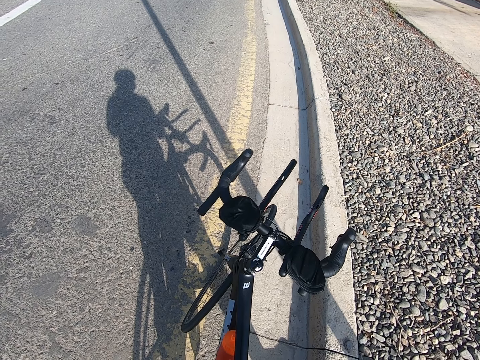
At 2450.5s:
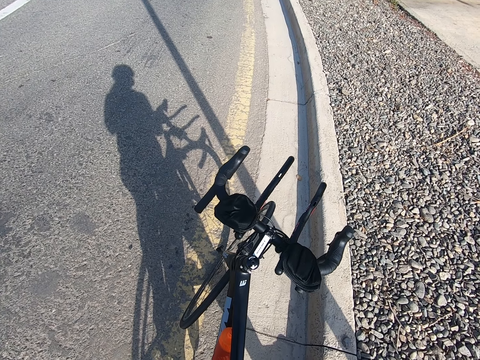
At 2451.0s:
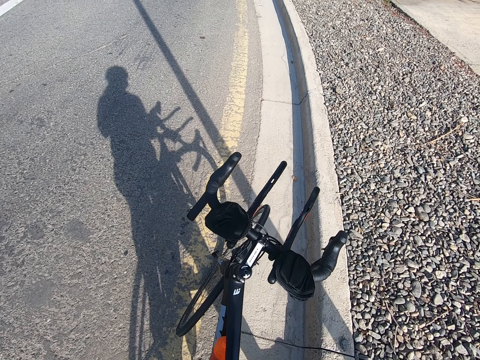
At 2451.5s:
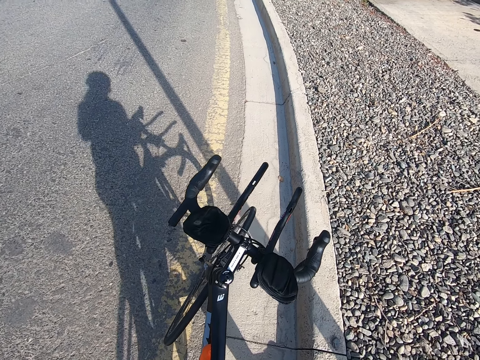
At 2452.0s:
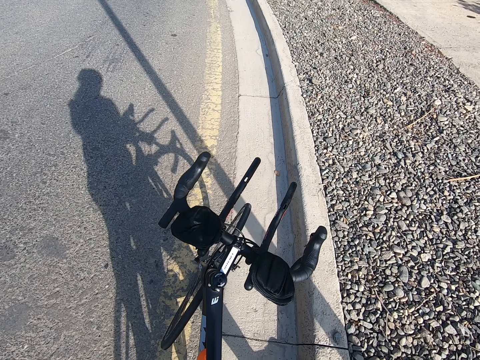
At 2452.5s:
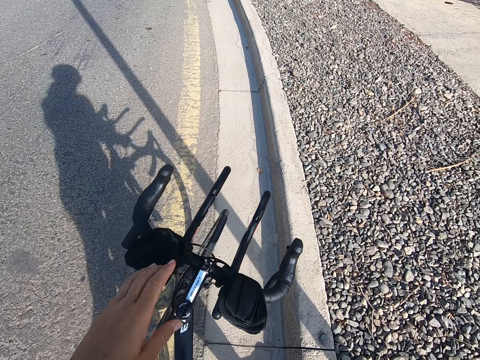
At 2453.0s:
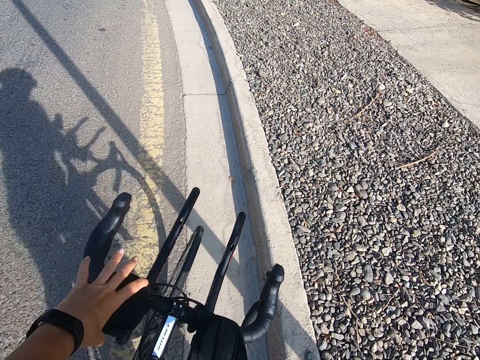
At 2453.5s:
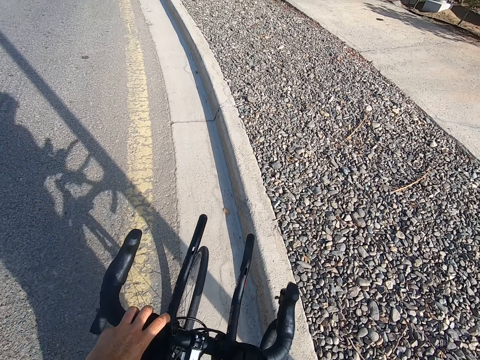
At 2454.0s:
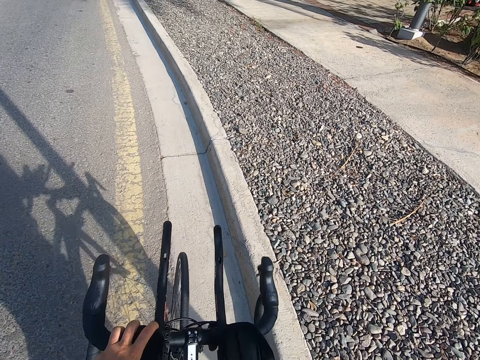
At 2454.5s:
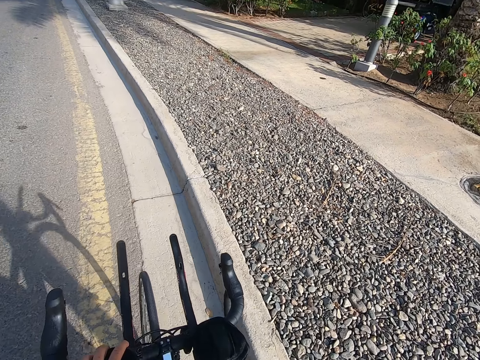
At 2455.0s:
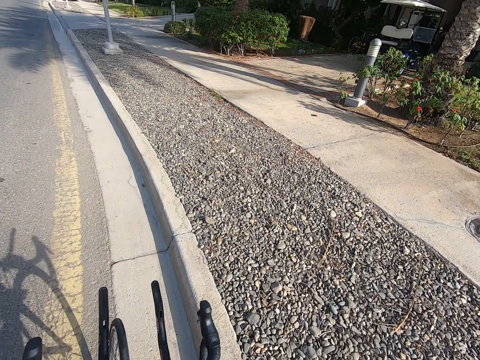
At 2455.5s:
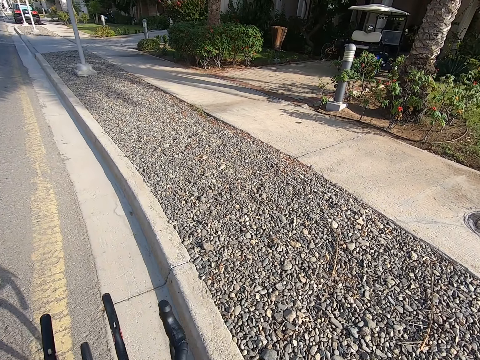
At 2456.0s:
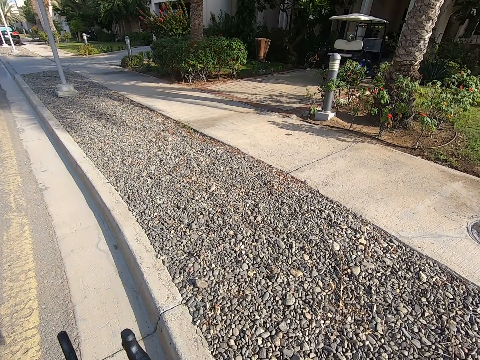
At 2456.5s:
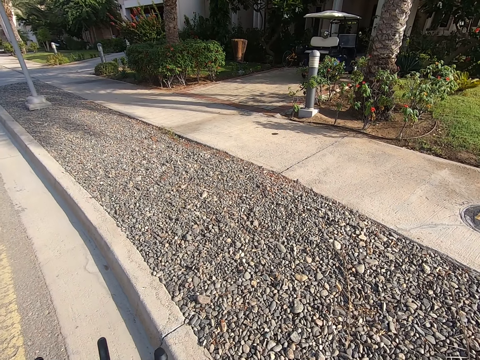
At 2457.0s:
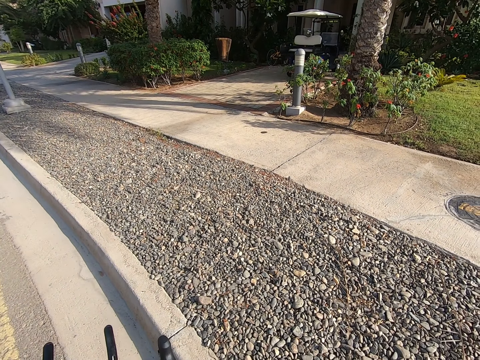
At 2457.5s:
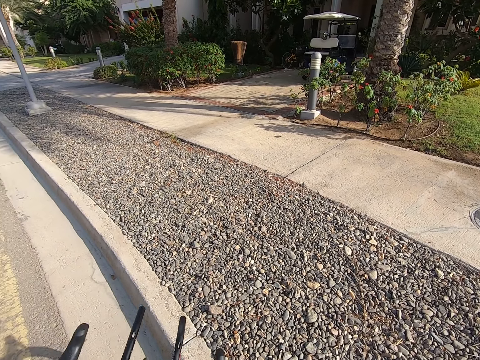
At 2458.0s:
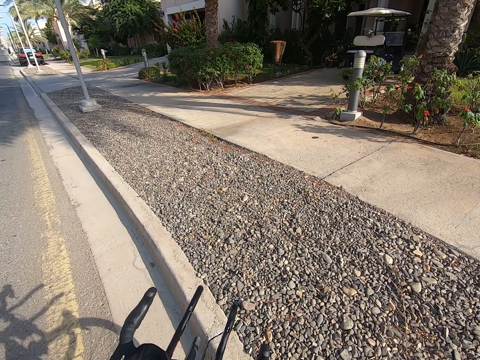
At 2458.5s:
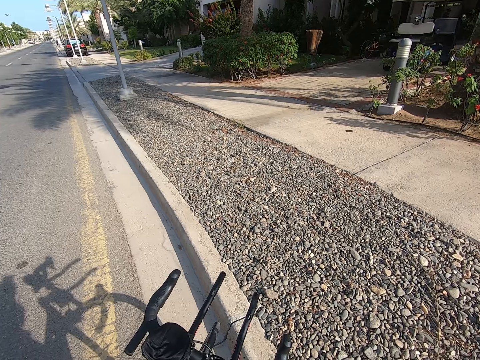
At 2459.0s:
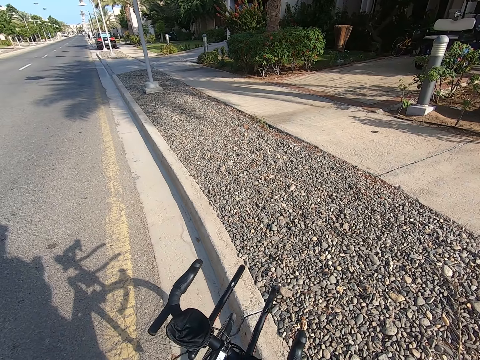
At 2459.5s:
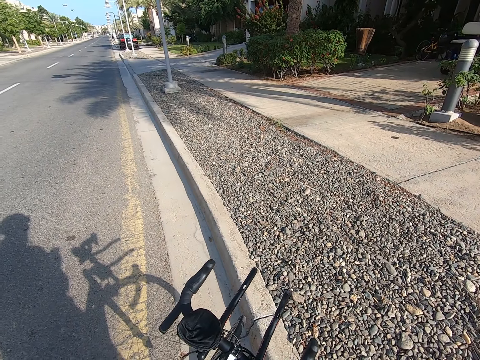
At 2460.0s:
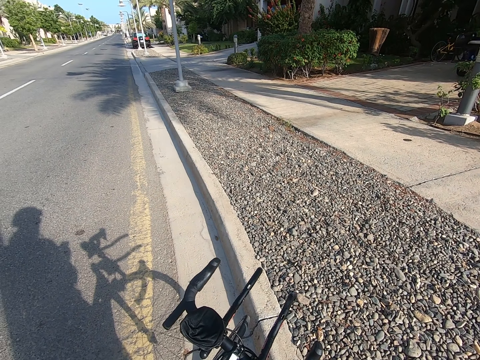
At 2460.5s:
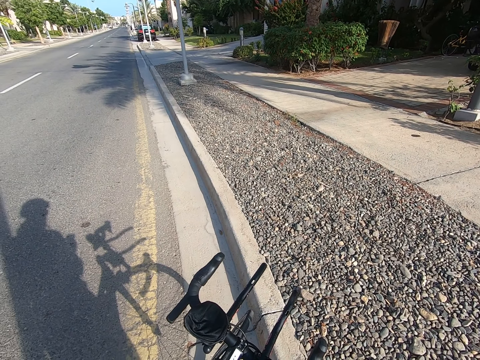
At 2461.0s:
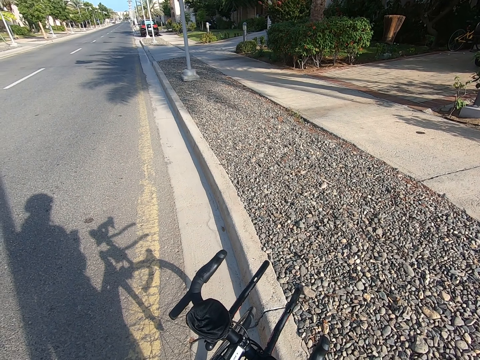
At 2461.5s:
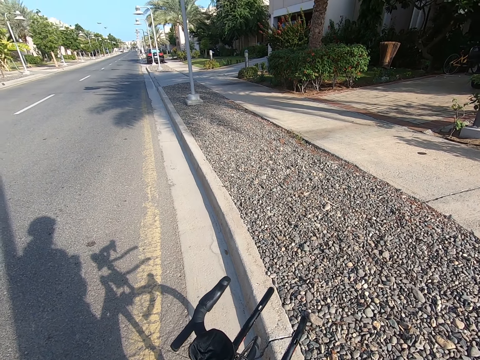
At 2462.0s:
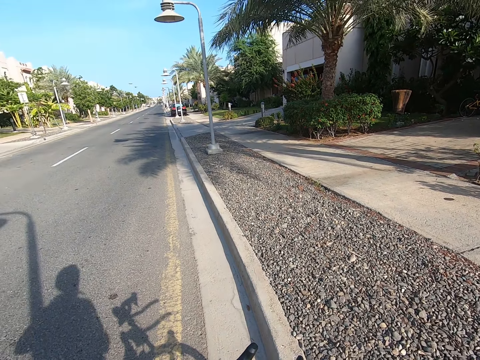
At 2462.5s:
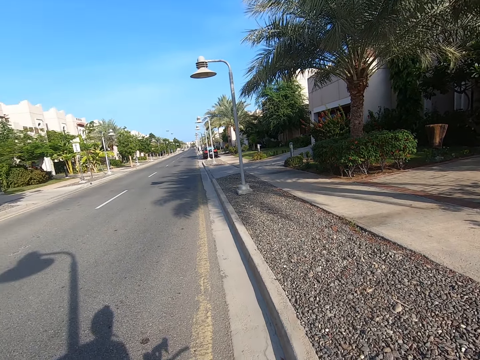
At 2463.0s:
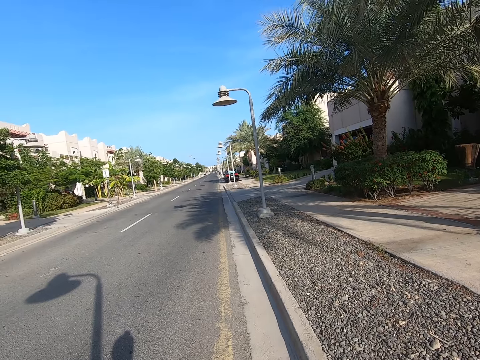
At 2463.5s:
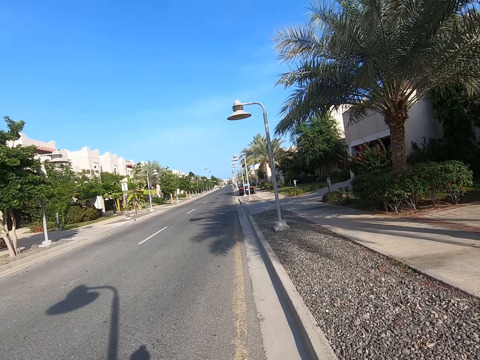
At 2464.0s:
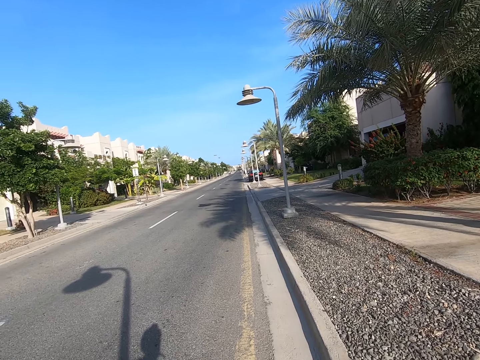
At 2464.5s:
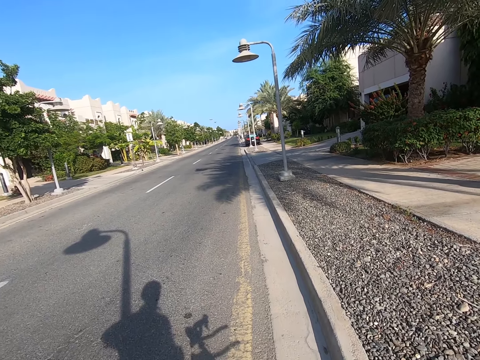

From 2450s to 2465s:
The camera wearer holds the bicycle by the left hand. They ride the bicycle in the road. They stop riding the bicycle. They look at a phone. They stand at the road. They pocket the phone.

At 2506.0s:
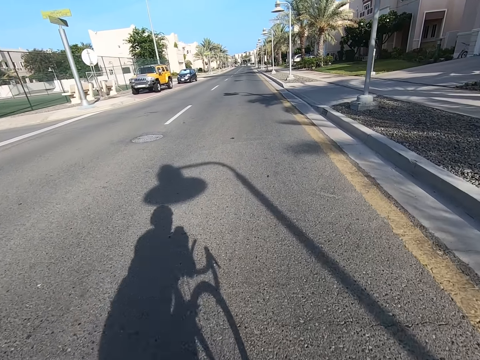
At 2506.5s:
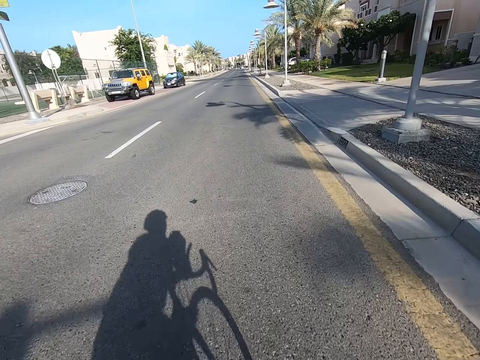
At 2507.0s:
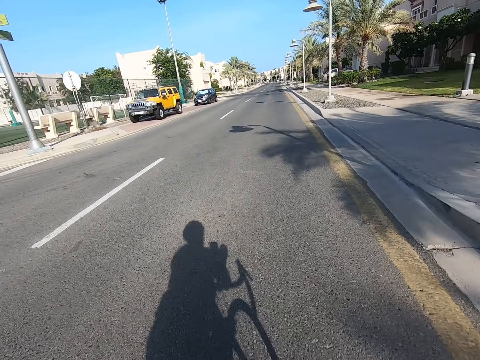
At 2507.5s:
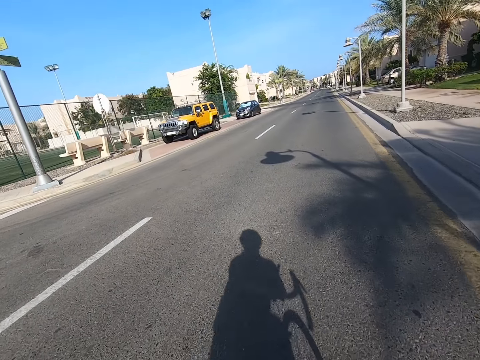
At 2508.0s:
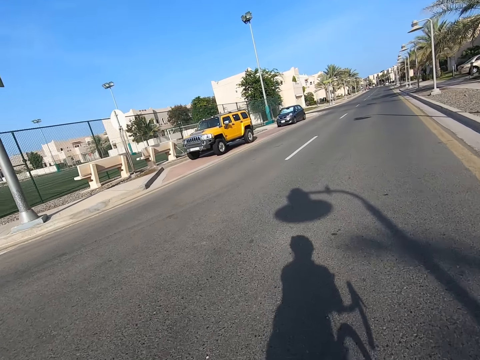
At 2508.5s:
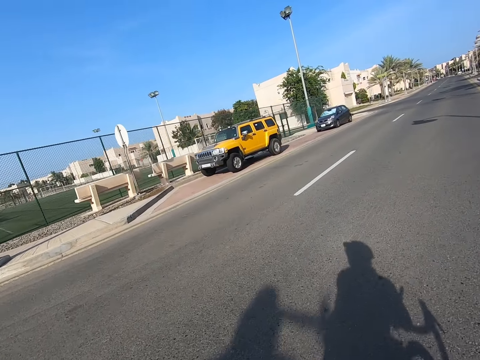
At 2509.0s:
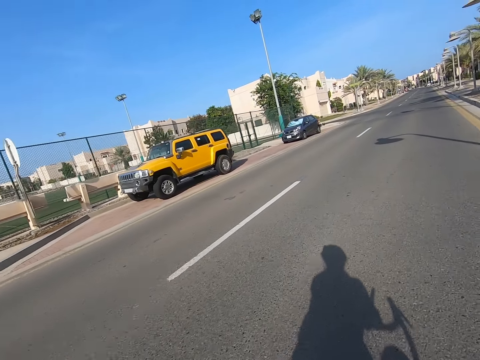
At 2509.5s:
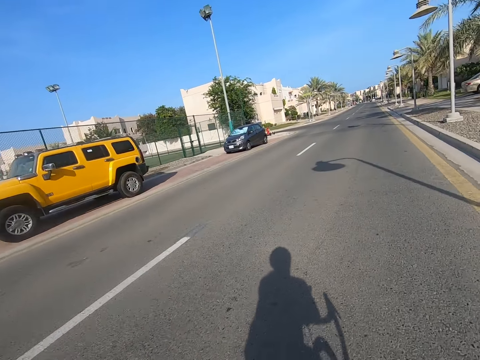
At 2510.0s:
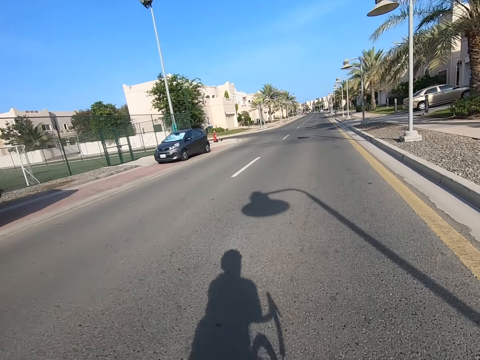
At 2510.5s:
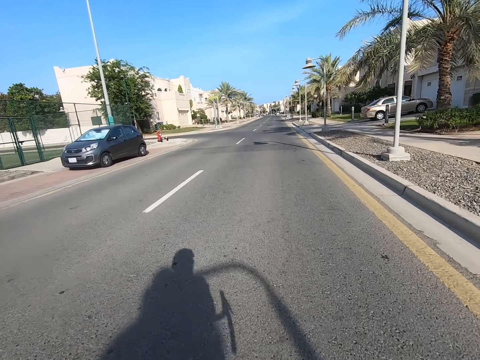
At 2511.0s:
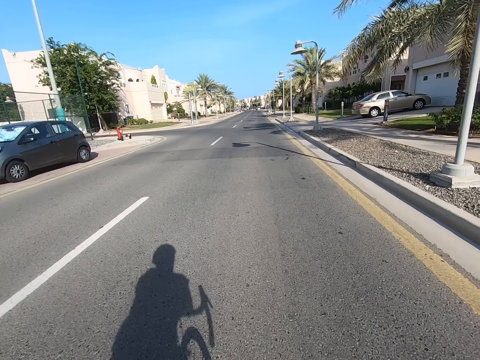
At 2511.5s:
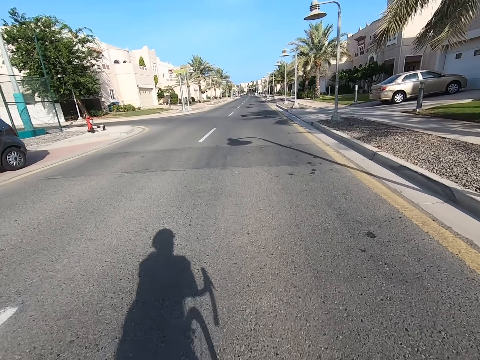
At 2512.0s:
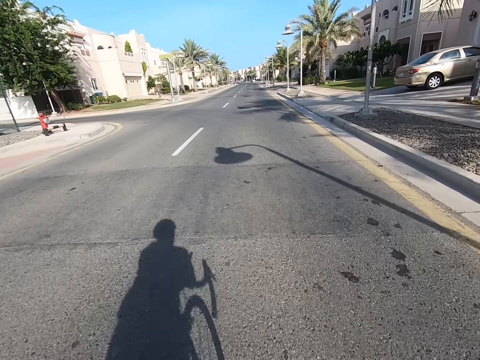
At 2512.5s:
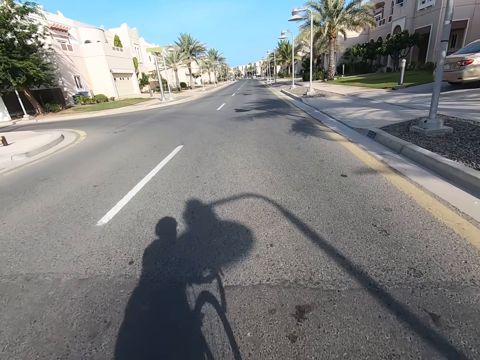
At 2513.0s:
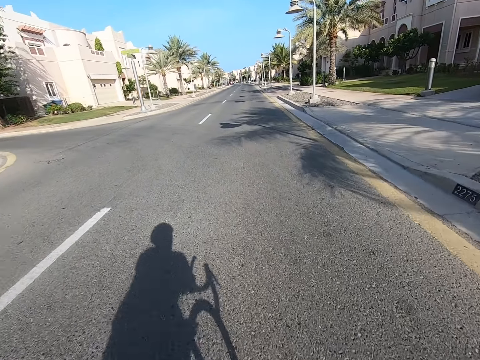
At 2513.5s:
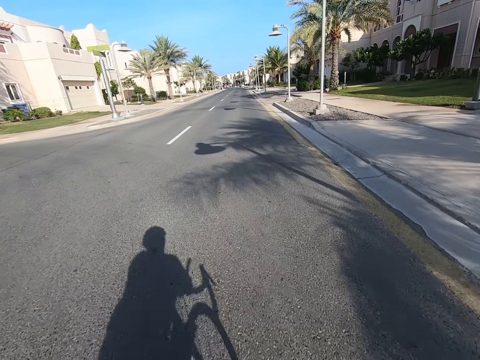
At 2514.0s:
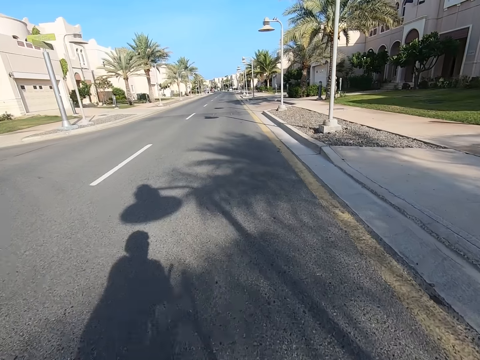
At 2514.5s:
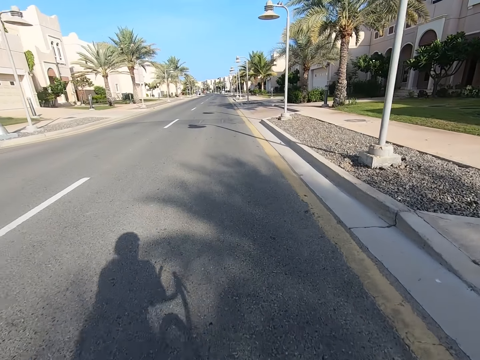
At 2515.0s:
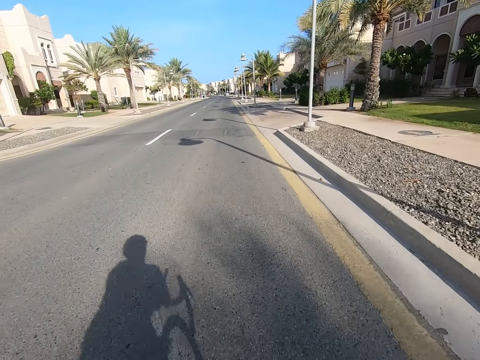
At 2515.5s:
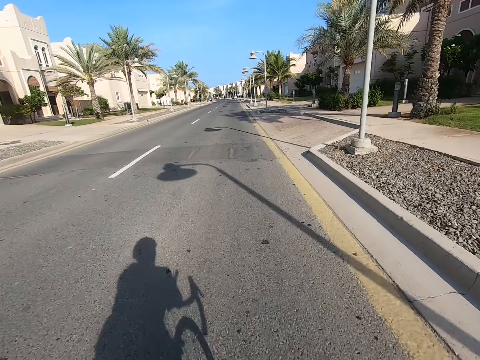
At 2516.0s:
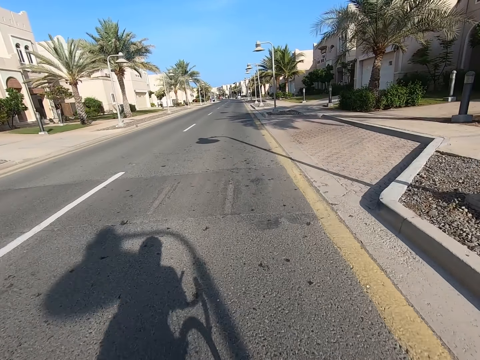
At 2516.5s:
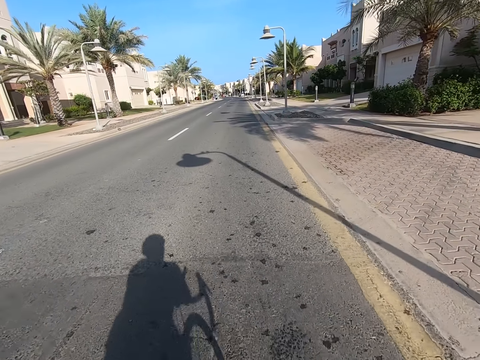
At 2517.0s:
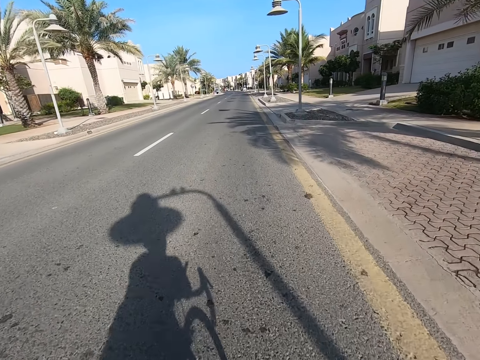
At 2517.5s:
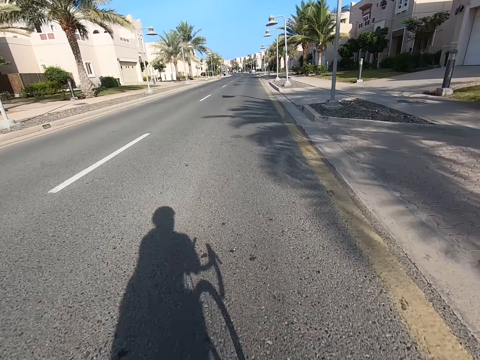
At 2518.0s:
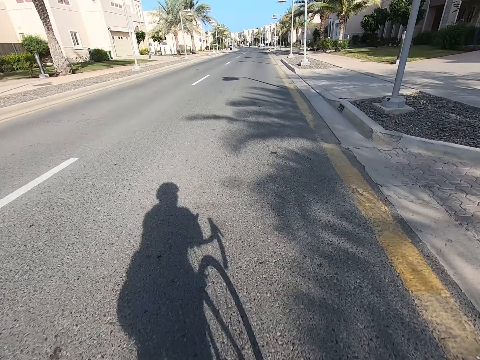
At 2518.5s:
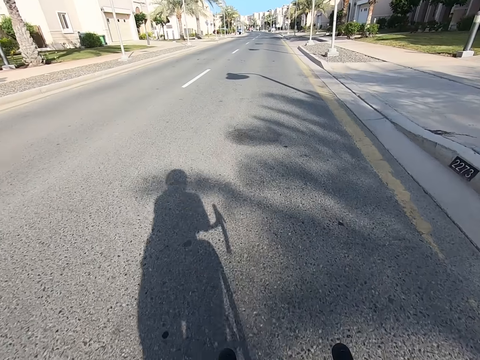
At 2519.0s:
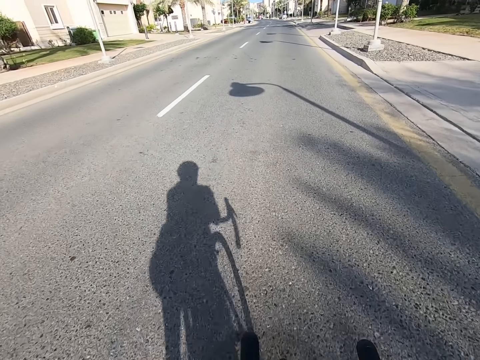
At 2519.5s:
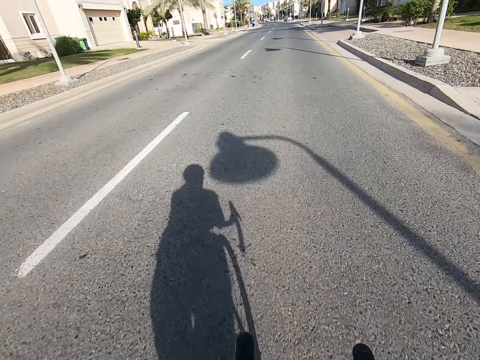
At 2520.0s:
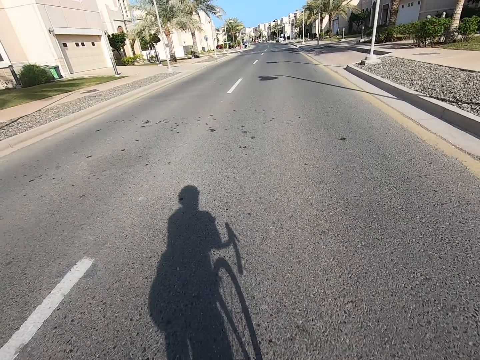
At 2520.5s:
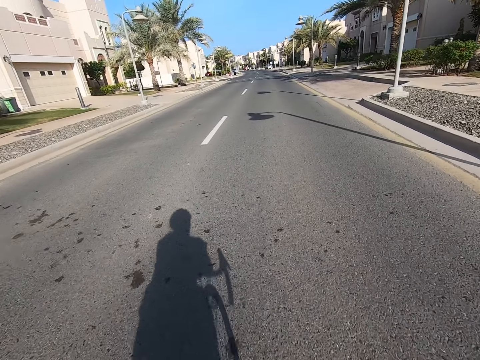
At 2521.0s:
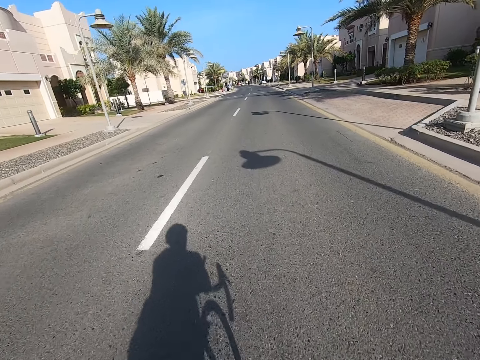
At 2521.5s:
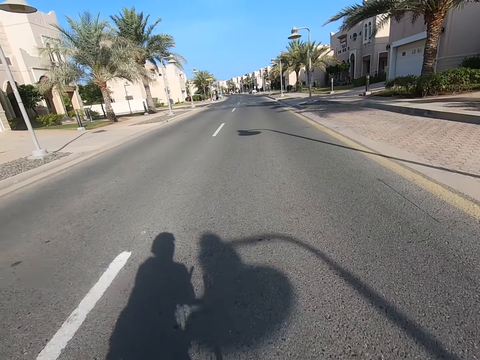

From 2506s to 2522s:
The camera wearer looks at the left hand side.
